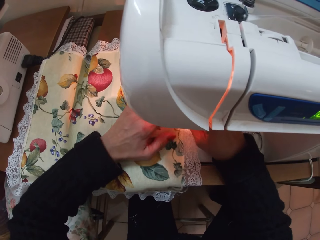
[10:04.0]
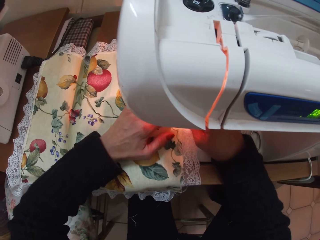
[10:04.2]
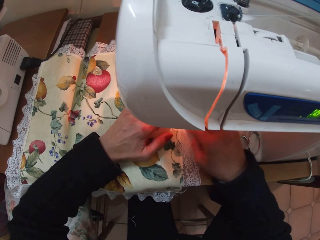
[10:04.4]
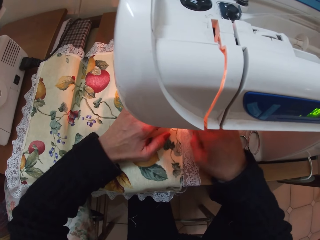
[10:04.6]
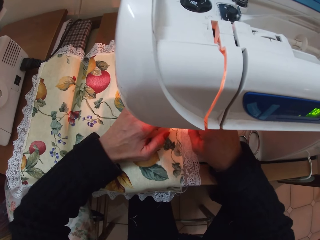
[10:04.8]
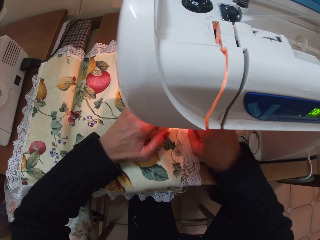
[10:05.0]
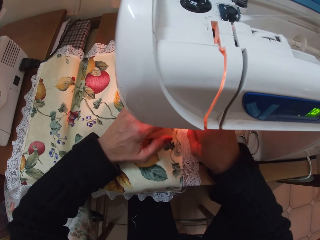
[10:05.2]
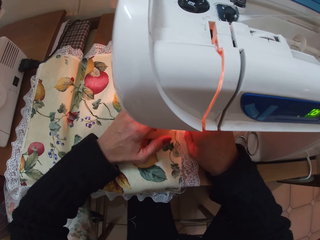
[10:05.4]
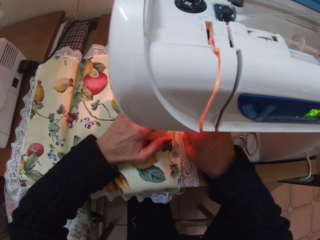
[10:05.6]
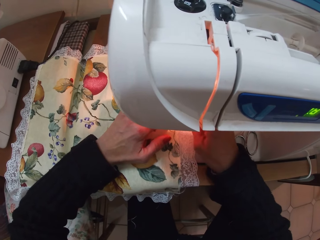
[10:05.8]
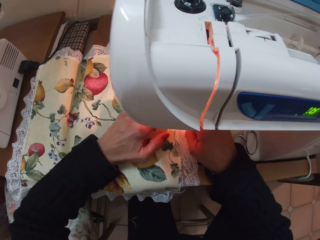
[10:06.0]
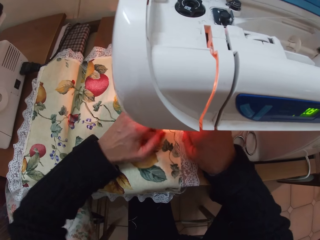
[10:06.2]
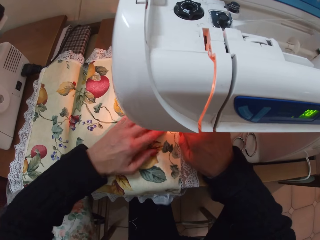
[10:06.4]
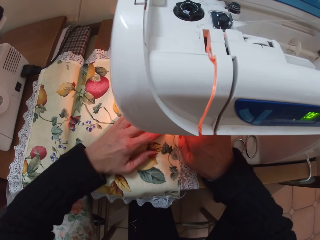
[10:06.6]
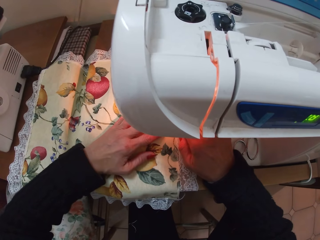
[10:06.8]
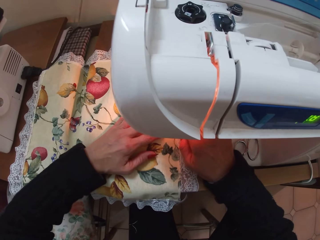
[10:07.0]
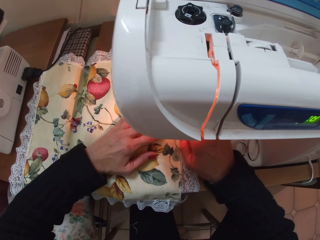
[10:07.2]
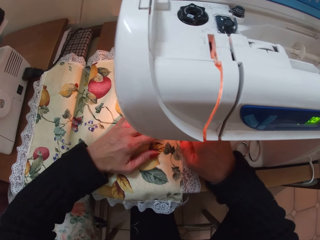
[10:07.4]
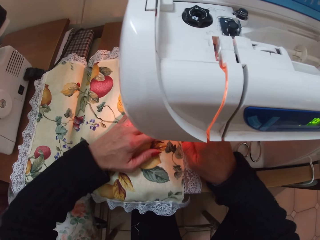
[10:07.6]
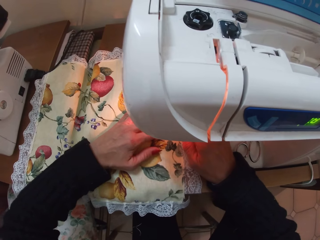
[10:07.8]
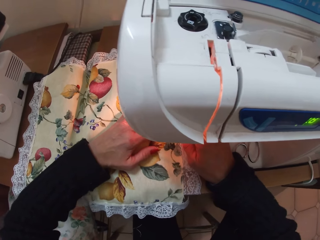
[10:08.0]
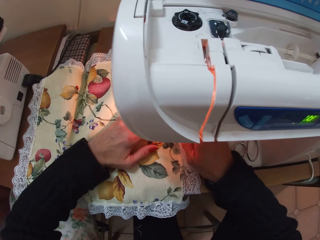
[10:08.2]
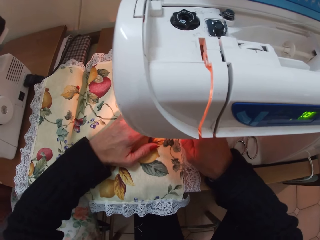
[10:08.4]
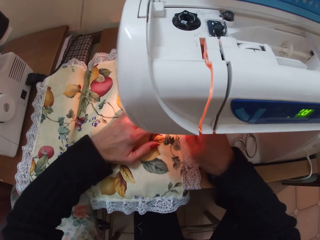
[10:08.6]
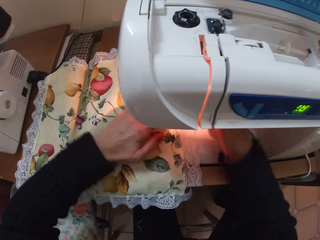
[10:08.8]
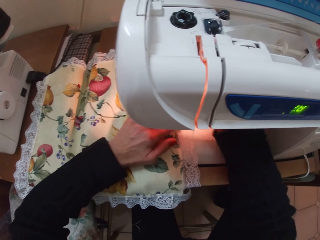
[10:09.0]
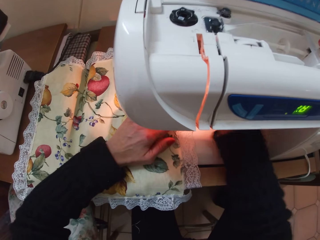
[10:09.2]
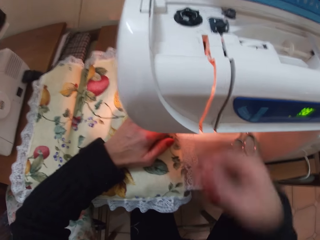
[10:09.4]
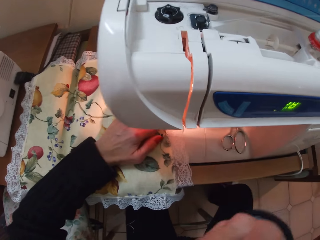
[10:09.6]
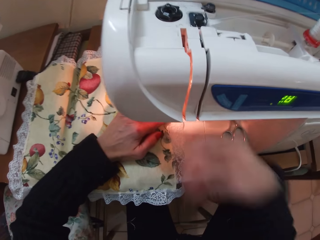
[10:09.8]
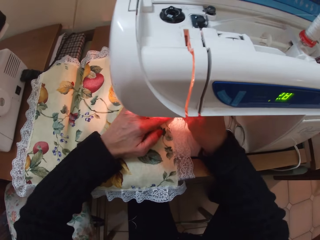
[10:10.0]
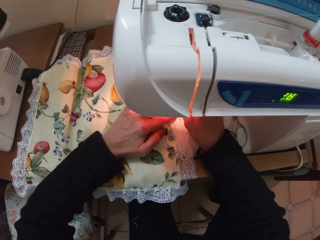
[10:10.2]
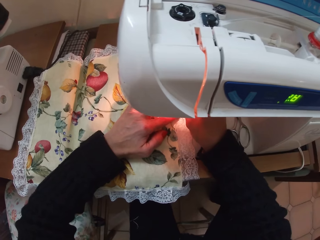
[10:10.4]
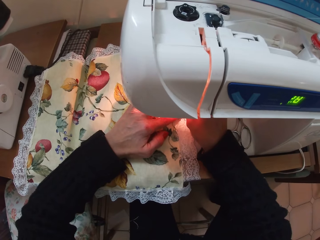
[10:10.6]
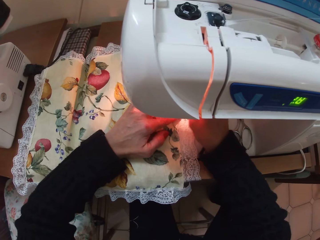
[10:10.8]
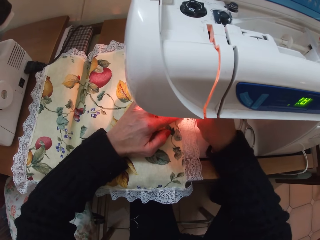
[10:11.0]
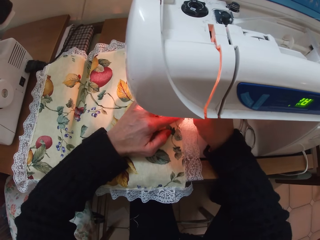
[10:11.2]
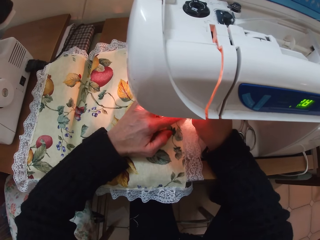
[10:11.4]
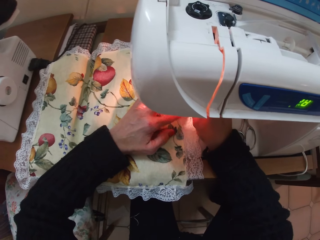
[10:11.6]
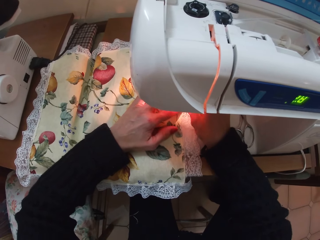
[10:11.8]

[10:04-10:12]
The camera wearer resets the angle of the cloth. She moves the cloth forward with both hands. She sews the cloth. She moves her right hand slightly to the right. She stops sewing. She removes her right hand from the sewing machine and returns her right hand to the sewing machine.

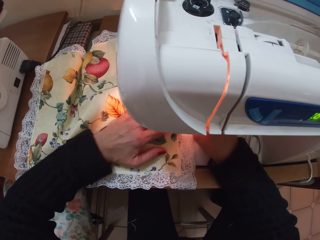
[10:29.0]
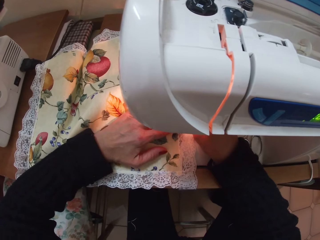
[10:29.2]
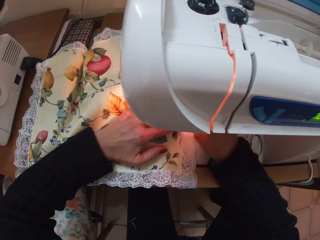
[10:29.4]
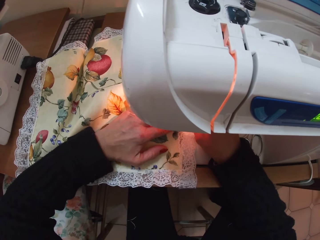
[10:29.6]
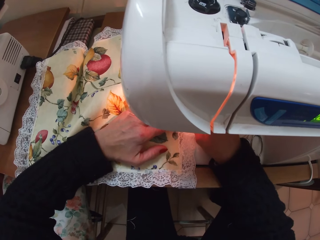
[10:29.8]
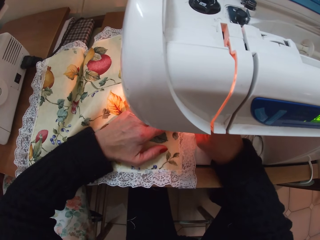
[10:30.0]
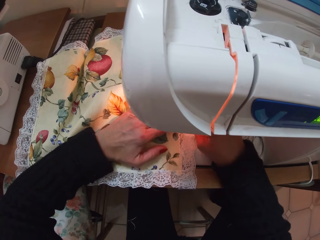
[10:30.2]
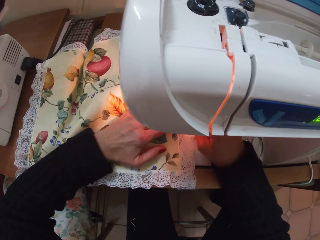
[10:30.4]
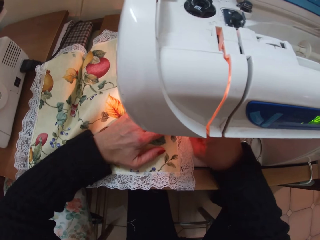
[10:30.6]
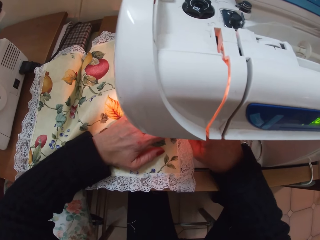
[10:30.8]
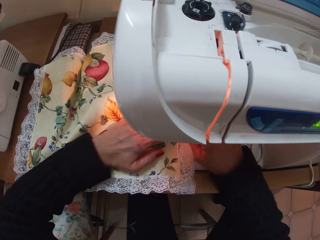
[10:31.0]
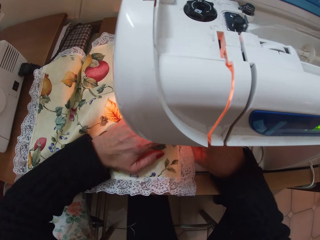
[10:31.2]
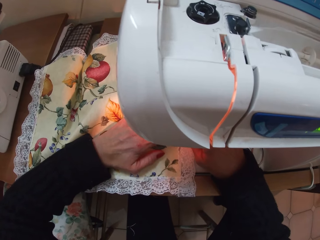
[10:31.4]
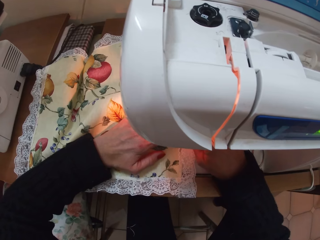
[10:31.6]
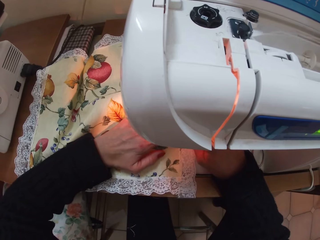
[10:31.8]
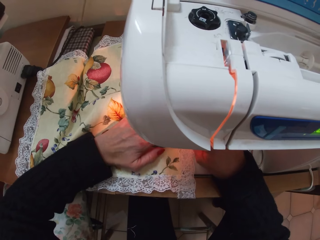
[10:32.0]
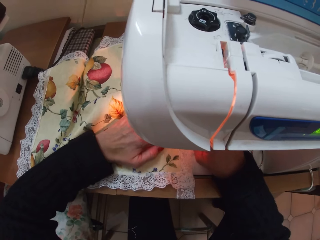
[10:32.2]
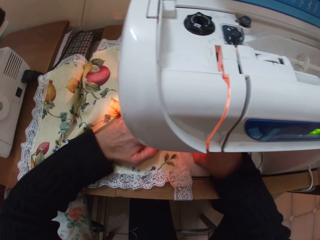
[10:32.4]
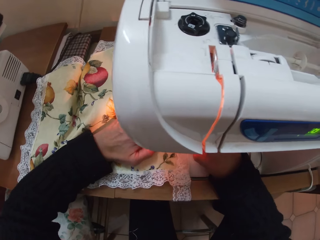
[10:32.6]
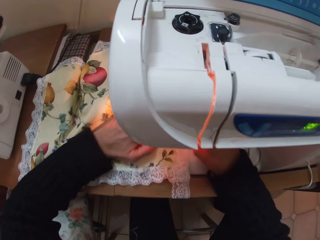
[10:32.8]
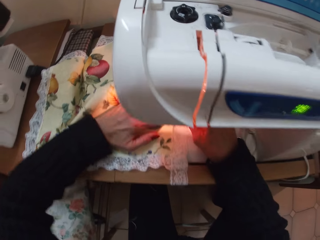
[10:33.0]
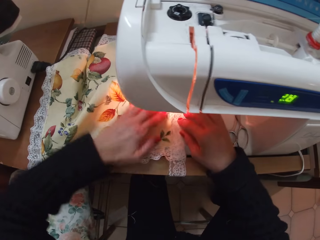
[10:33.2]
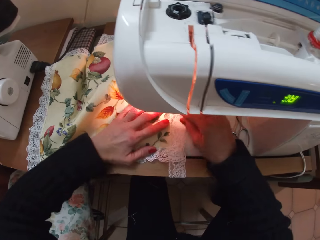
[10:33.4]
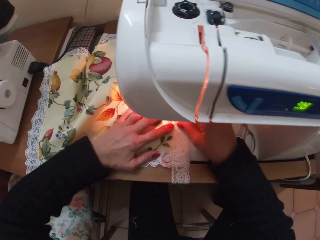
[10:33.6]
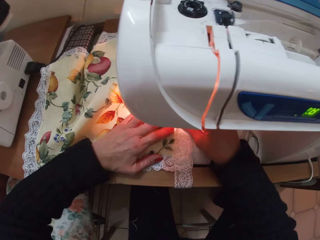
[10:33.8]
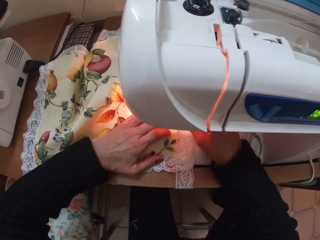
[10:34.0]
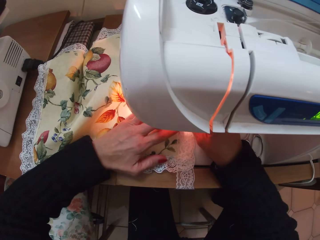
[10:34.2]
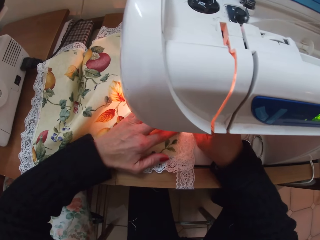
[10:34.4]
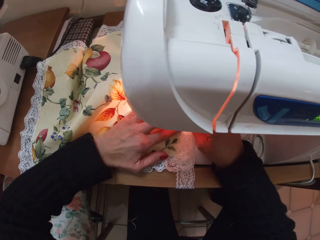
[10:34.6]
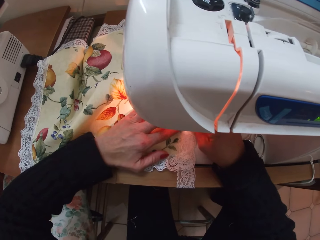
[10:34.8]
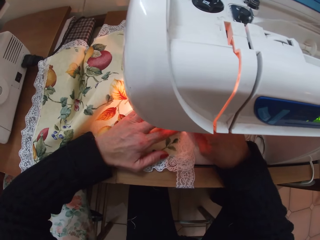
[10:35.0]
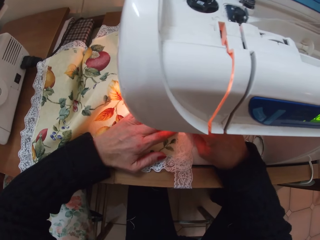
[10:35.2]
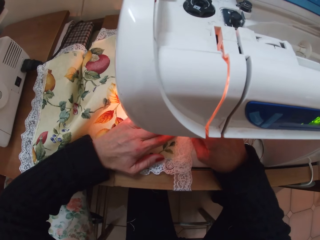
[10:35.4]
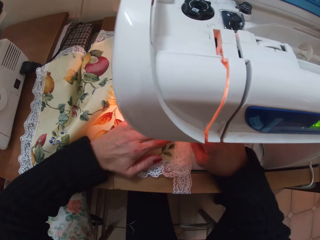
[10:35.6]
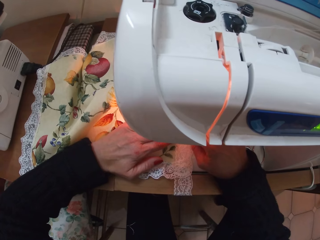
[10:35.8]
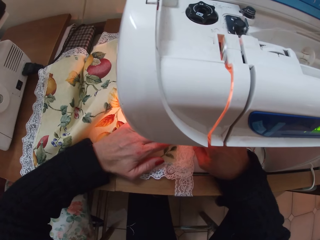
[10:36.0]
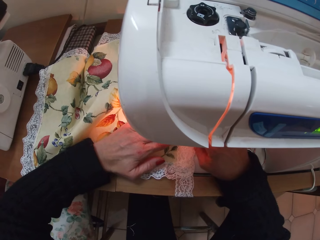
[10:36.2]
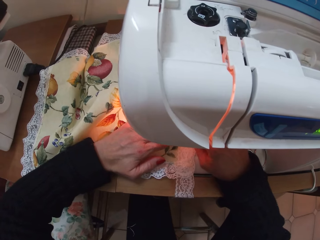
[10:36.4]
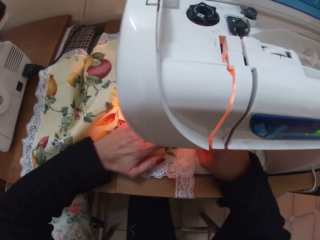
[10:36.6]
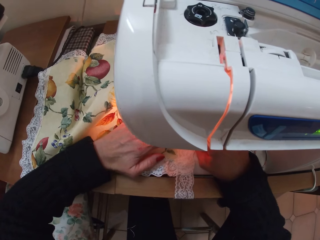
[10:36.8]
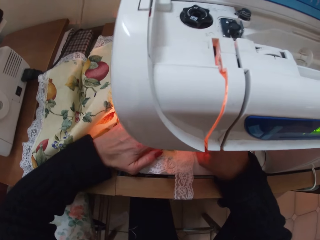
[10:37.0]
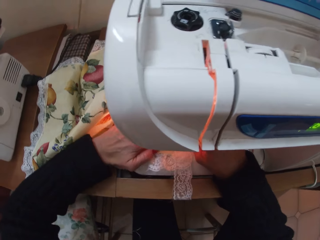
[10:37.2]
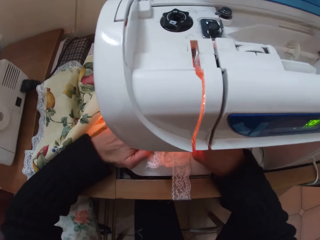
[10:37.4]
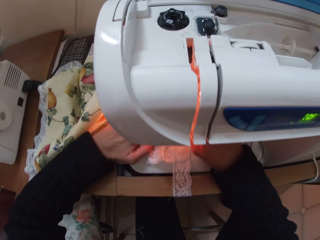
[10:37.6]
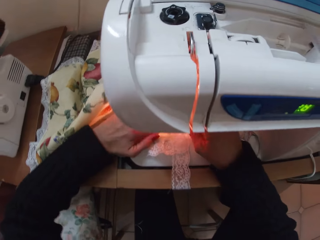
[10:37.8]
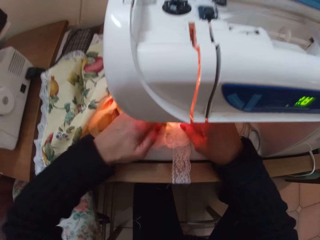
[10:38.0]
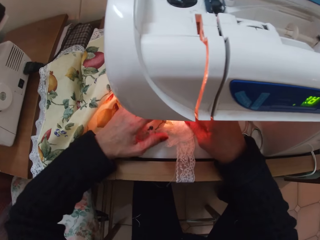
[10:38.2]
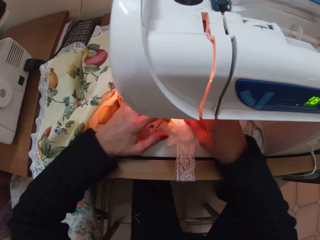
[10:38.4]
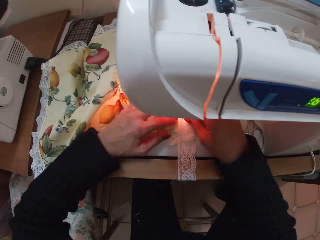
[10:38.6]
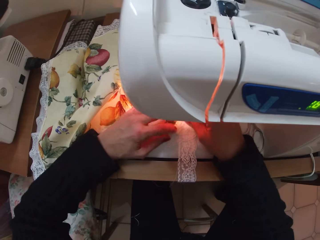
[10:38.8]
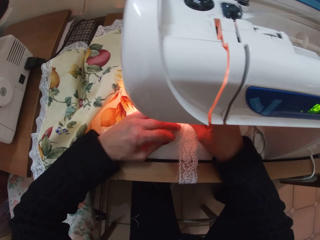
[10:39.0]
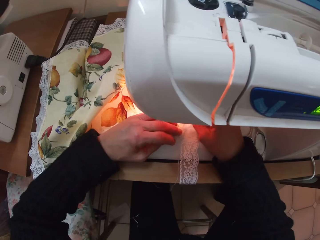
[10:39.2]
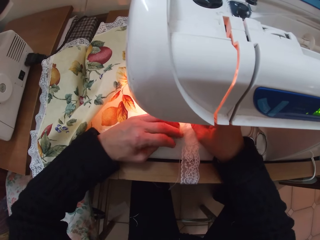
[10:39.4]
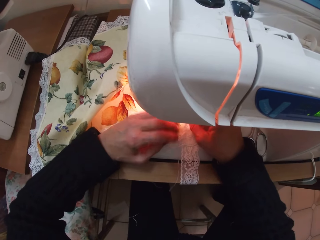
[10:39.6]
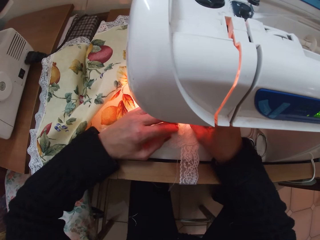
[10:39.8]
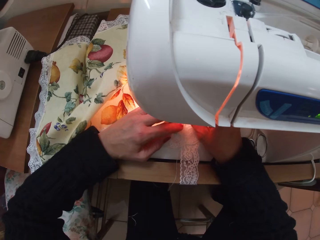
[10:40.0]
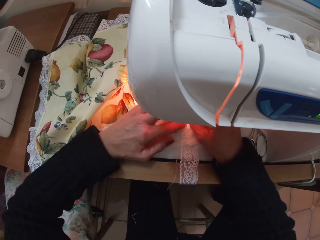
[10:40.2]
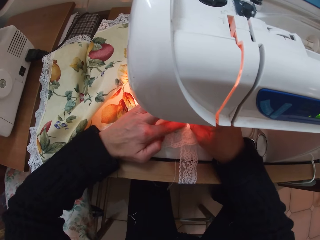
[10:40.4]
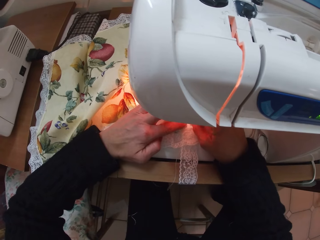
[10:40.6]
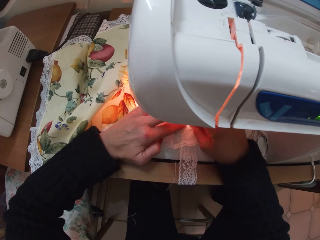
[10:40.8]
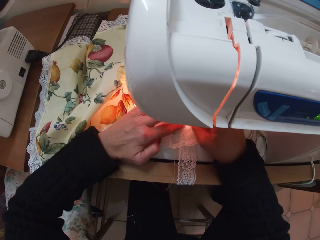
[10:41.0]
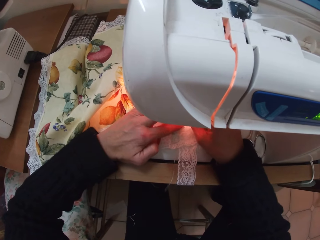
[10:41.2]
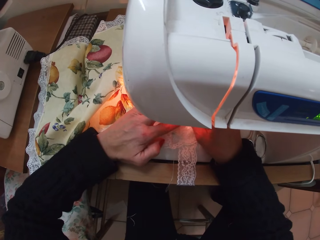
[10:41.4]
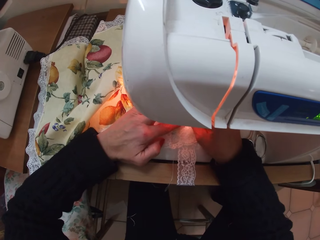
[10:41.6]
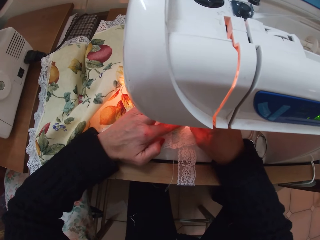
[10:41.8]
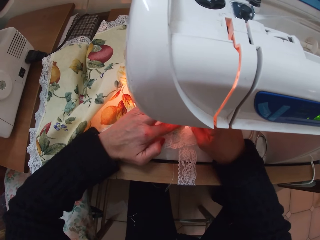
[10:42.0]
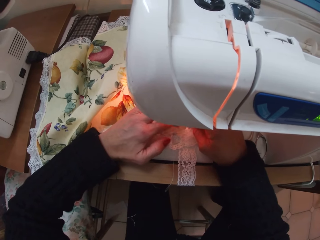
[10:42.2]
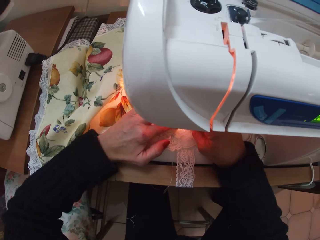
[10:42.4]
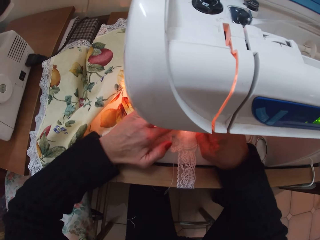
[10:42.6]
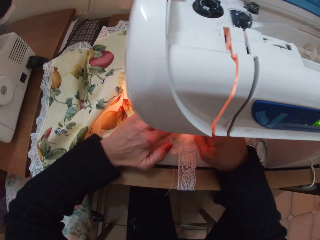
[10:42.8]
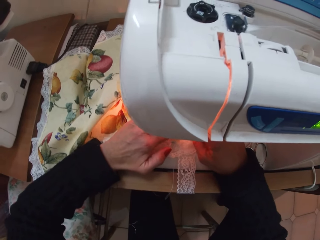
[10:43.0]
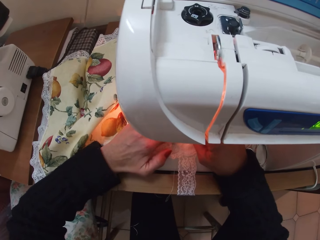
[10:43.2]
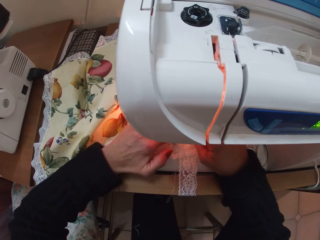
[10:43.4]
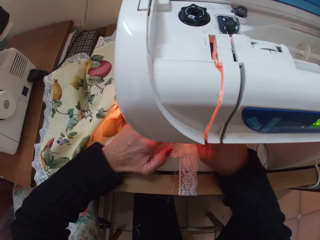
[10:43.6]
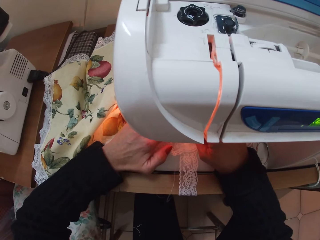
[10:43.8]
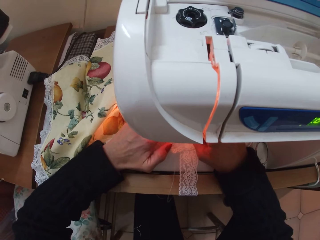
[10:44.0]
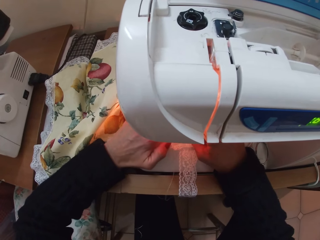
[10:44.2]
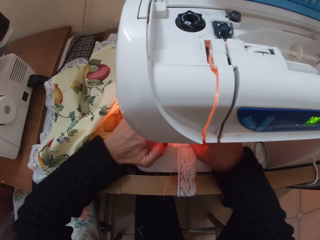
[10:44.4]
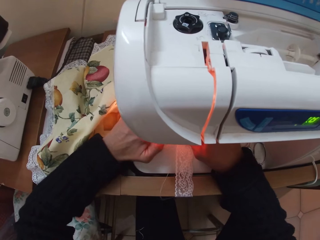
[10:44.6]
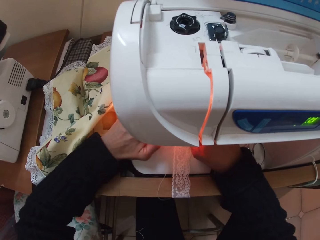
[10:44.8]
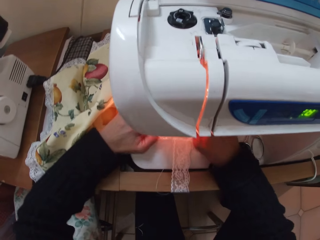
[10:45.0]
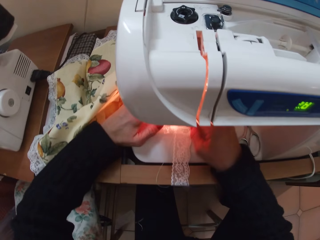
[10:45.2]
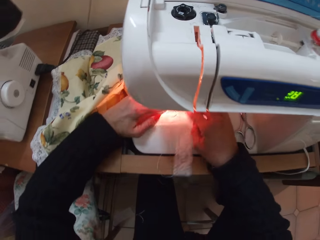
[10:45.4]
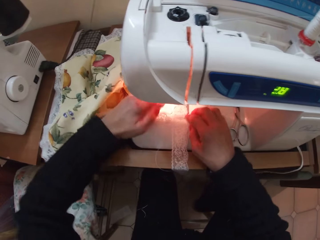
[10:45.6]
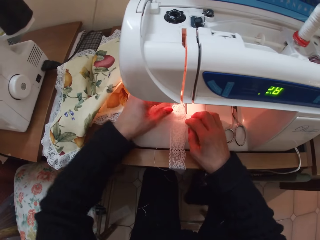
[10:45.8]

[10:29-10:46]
The camera wearer stops sewing and resets the angle of the cloth. She sews the cloth. She moves the cloth forward with both hands. She adjusts the cloth with her left hand and adjusts the lace with her right hand. She stops sewing. She resets the angle of the cloth. She moves the cloth forward with both hands. She sews the cloth. She adjusts the lace with her right hand. She stops sewing. She resets the angle of the cloth. She moves the cloth forward with both hands. She sews the cloth. She stops sewing. She adjusts the cloth with her left hand and adjusts the lace with her right hand.
